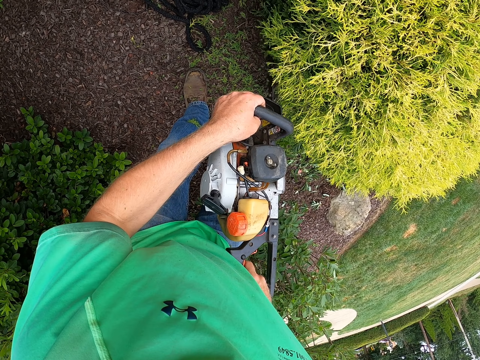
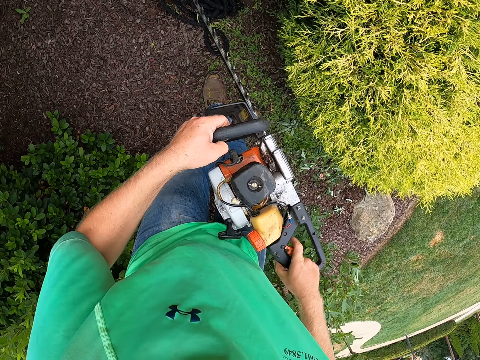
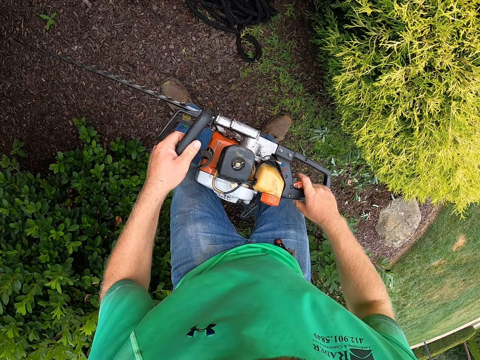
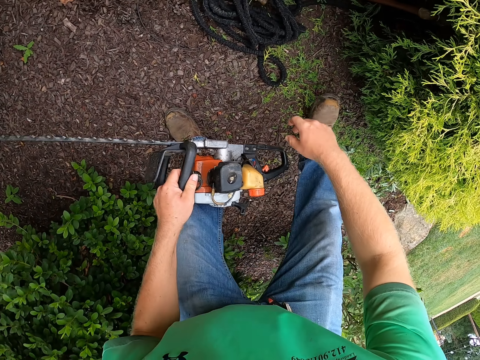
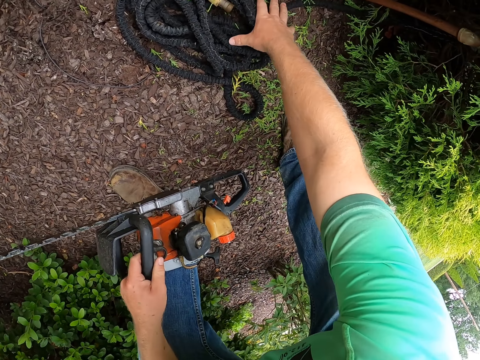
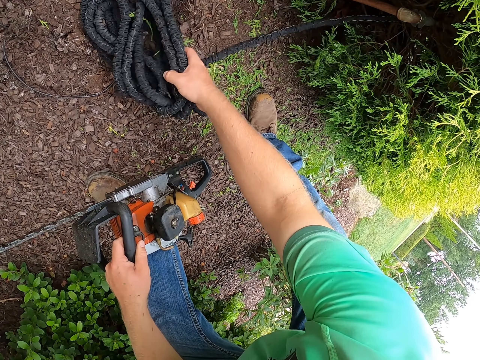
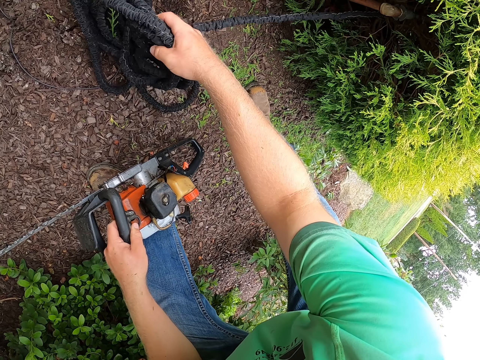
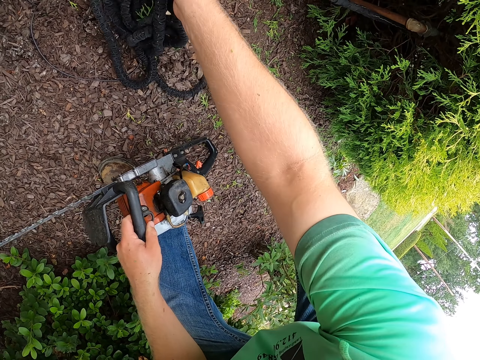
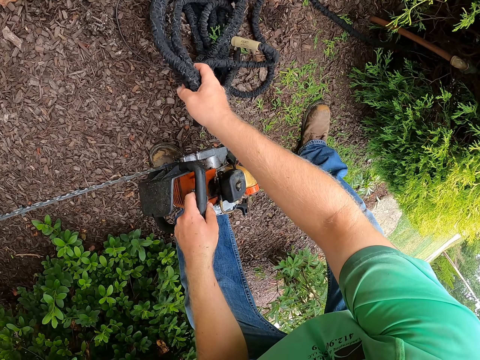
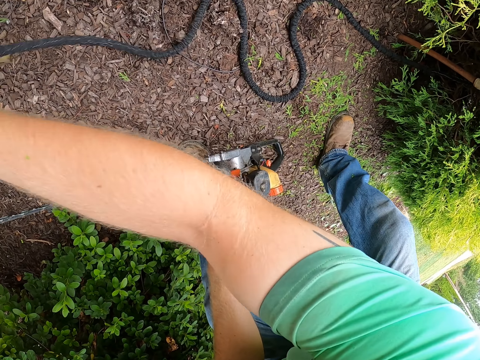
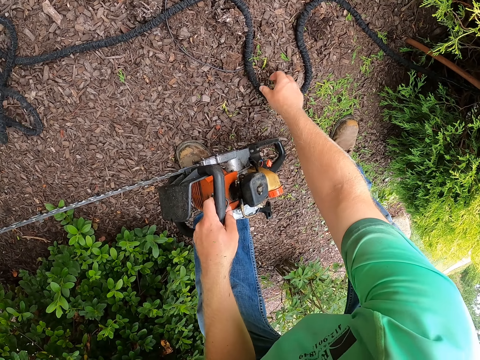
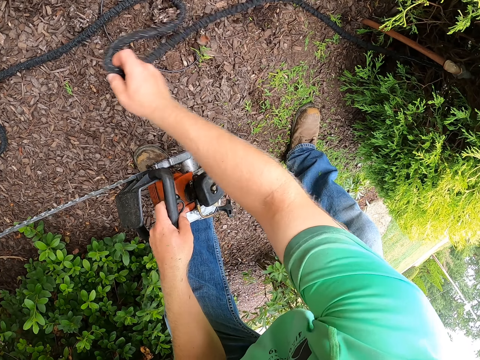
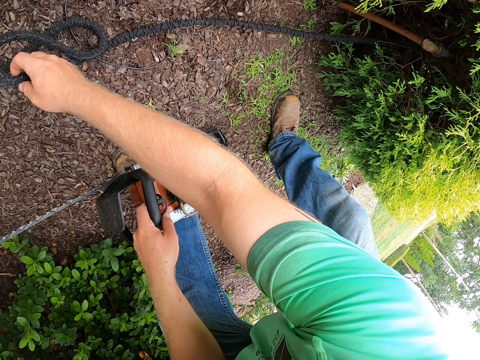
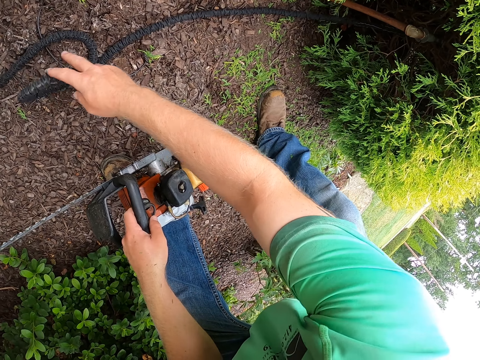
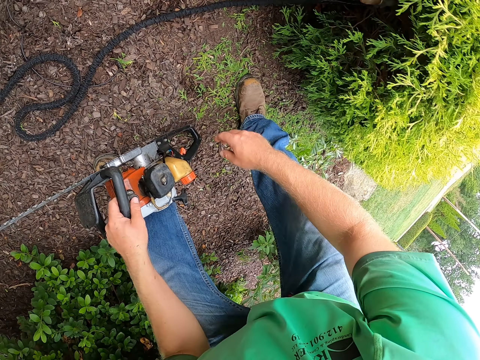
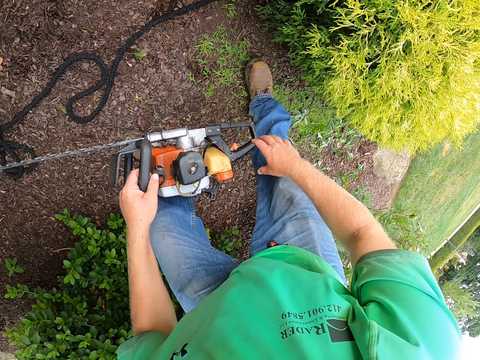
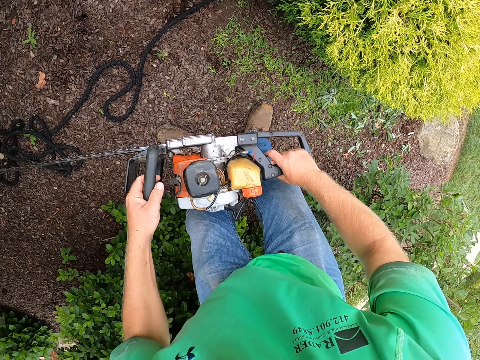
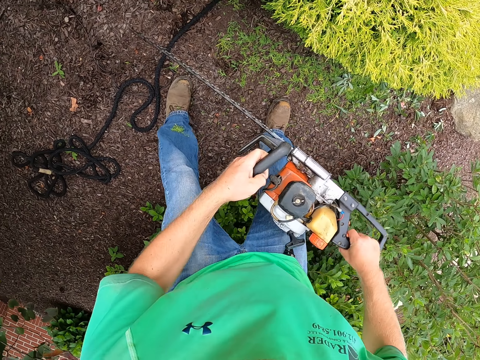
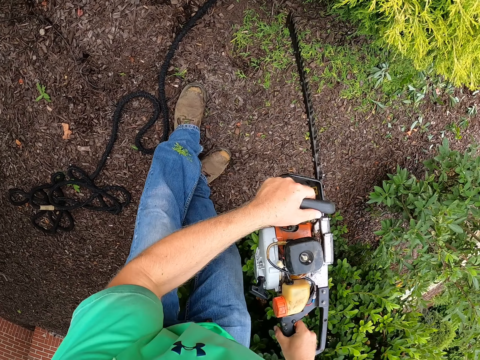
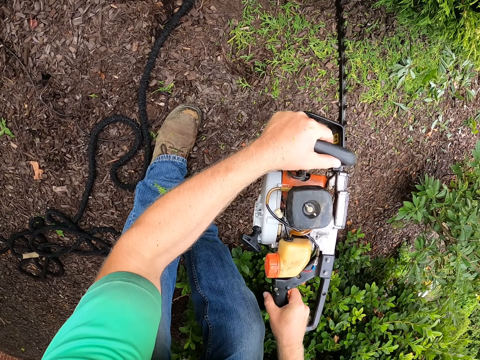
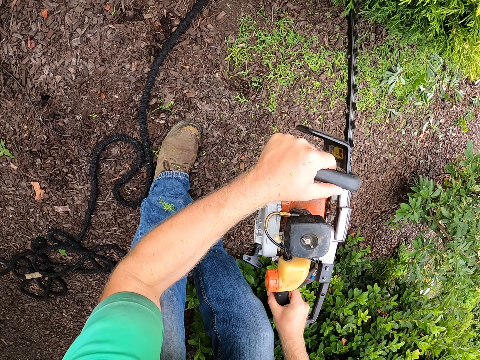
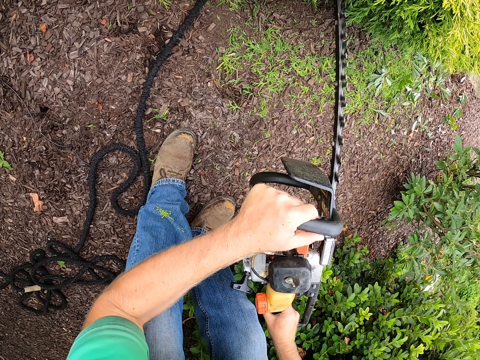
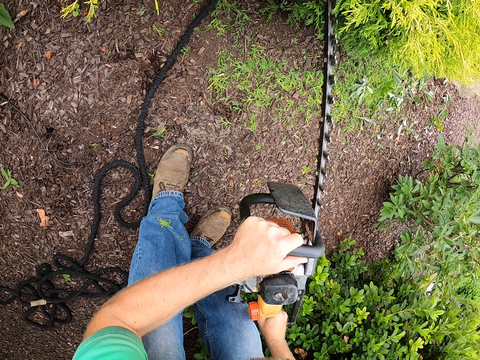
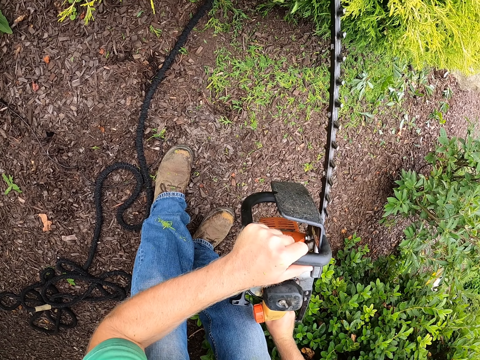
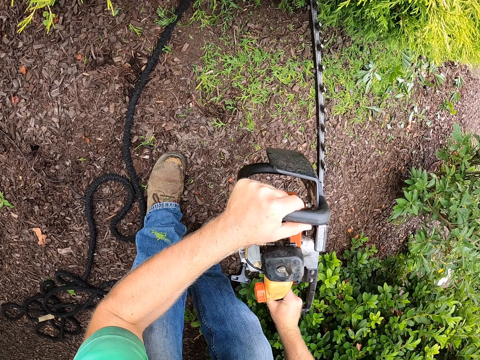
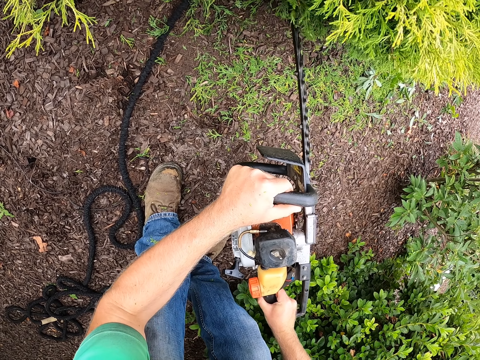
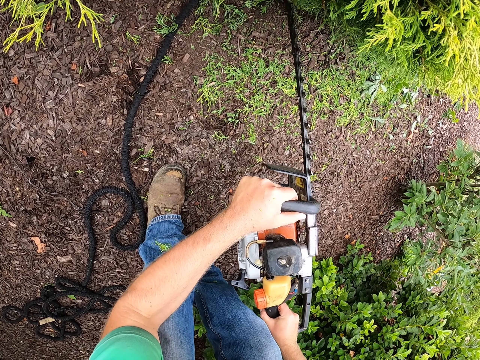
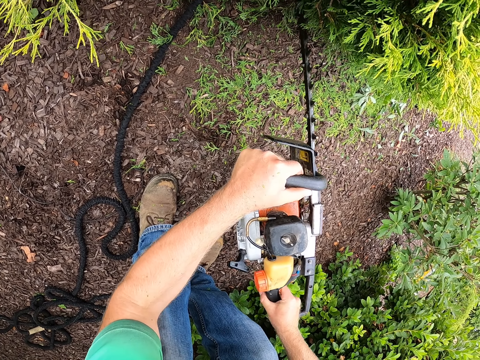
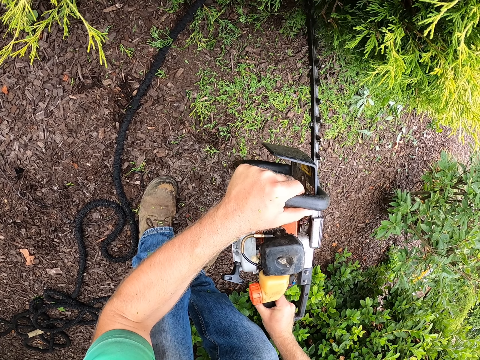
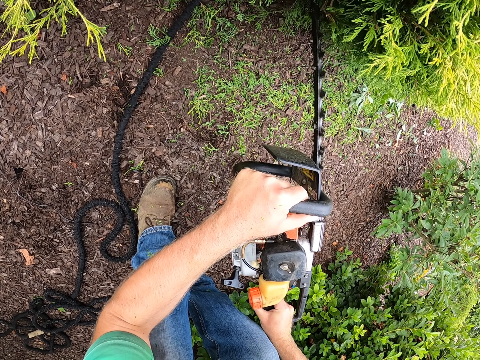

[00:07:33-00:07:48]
The camera wearer pulls a rope on the floor with his right hand. He trims the bush with the trimmer in both hands. He moves.

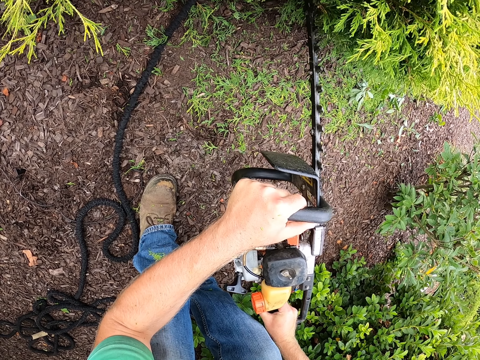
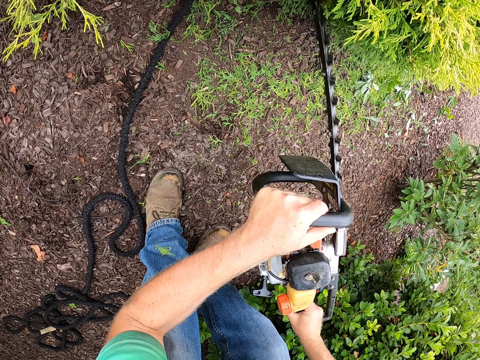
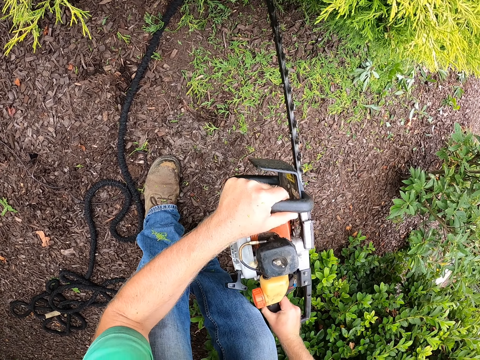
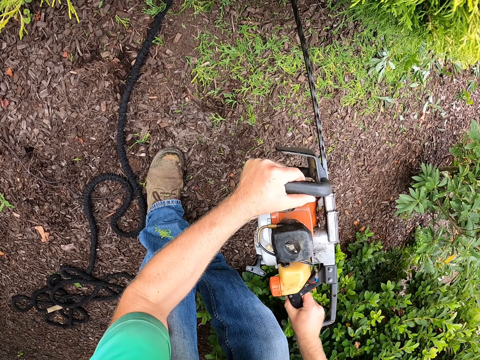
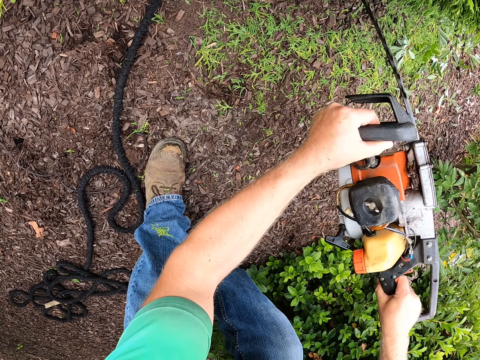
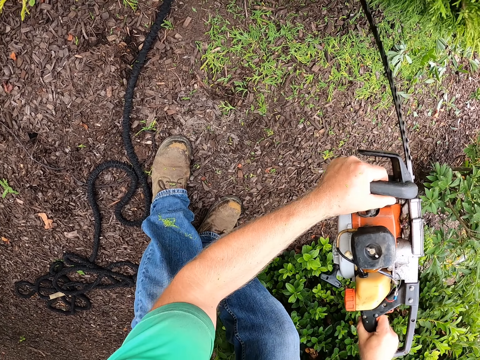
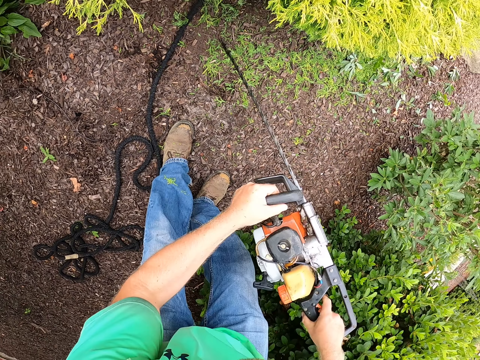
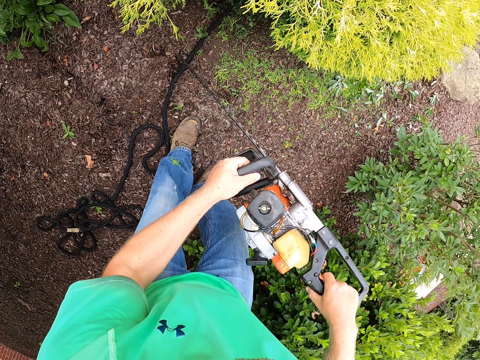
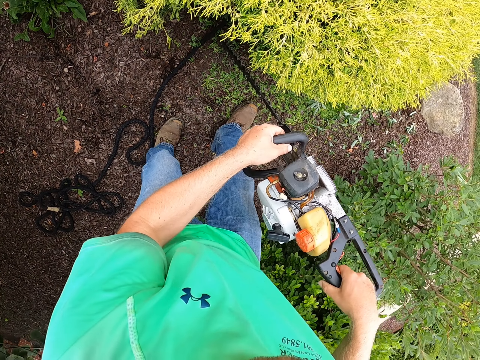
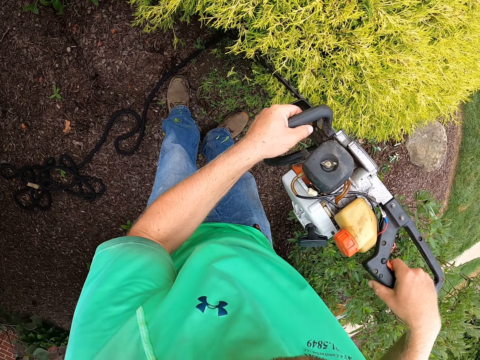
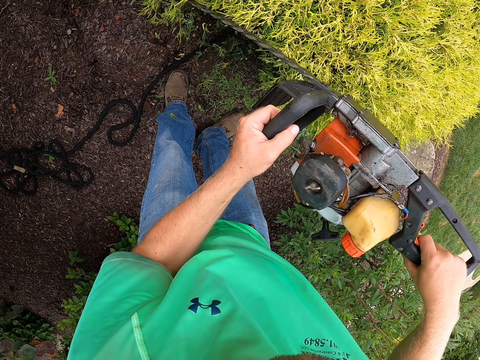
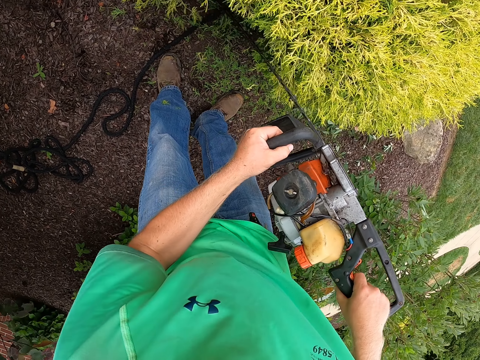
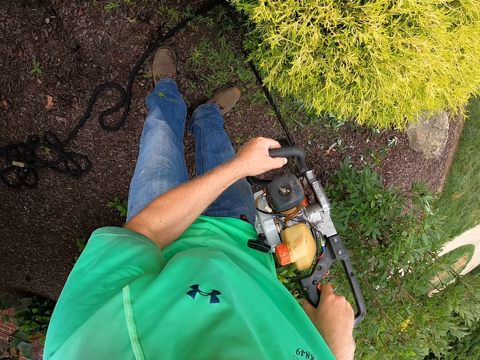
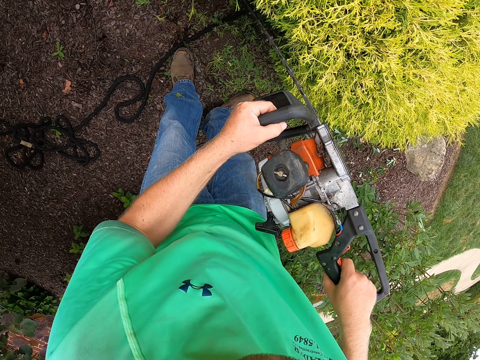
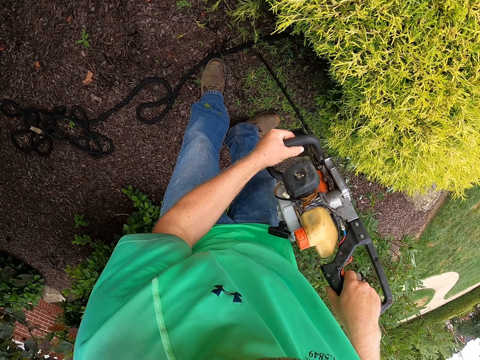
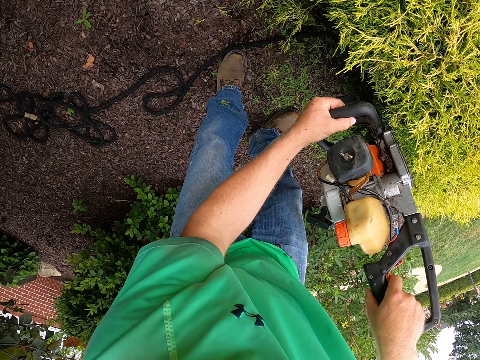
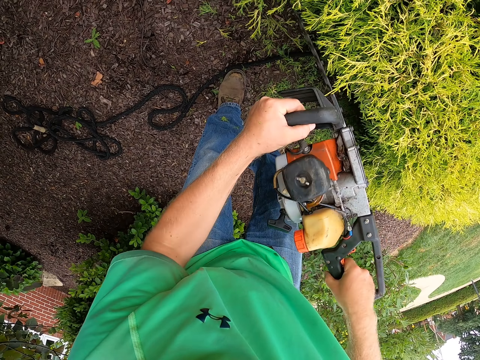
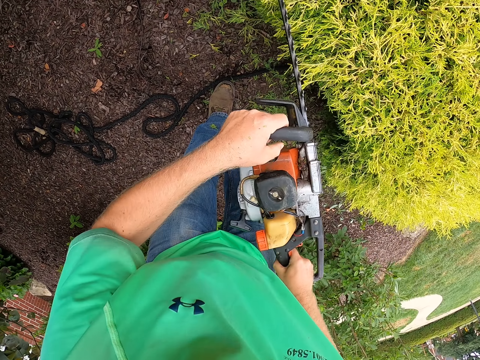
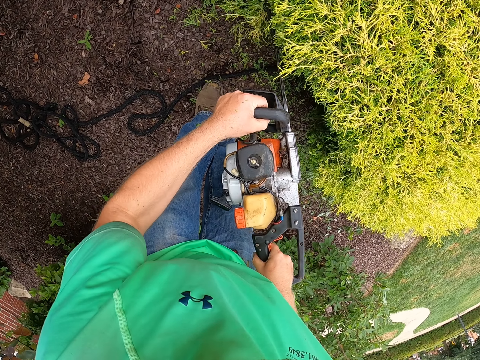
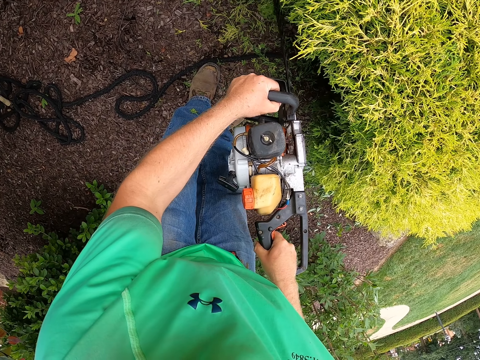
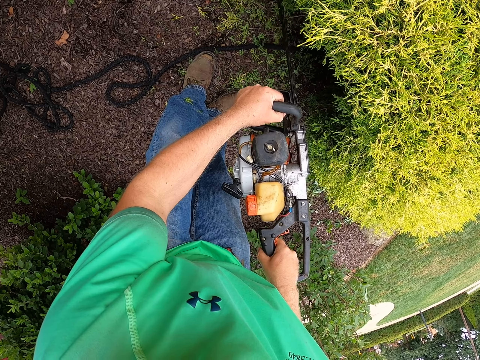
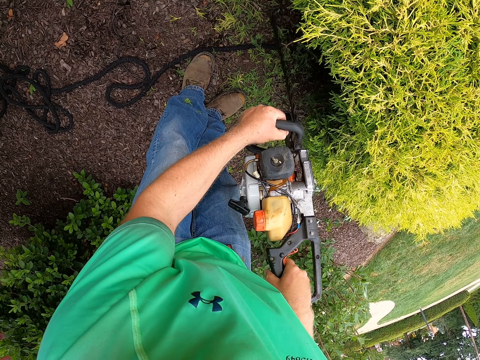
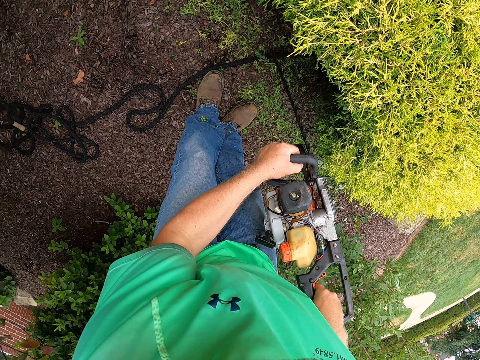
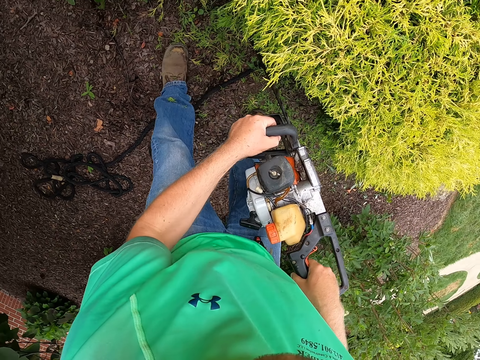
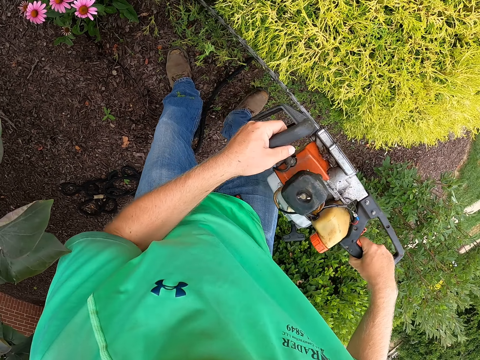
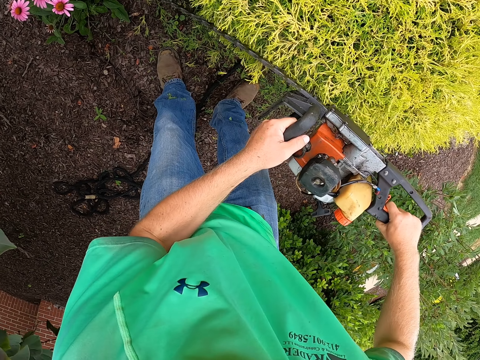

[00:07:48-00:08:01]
The camera wearer moves.
